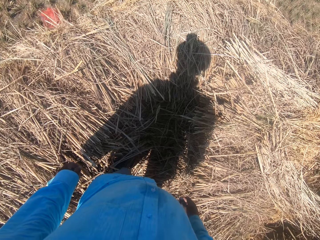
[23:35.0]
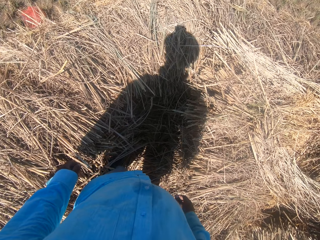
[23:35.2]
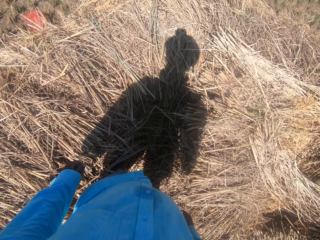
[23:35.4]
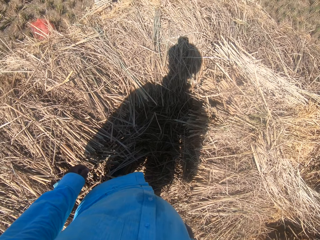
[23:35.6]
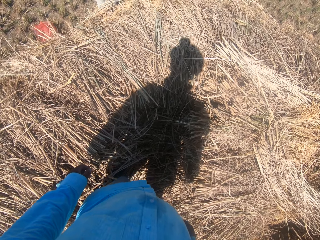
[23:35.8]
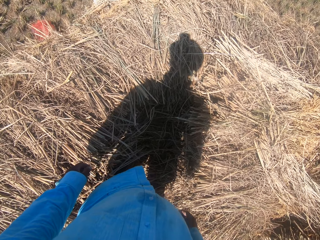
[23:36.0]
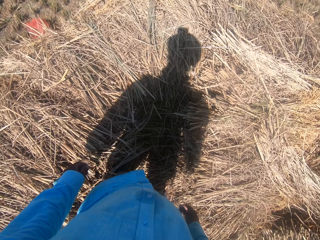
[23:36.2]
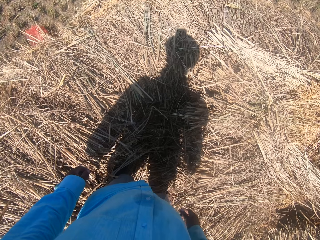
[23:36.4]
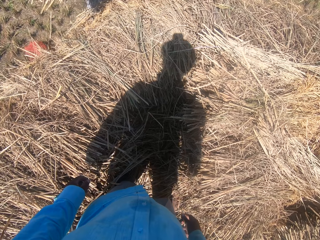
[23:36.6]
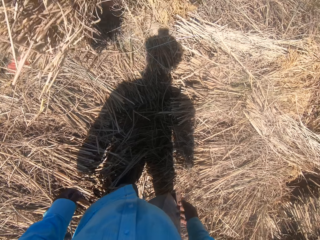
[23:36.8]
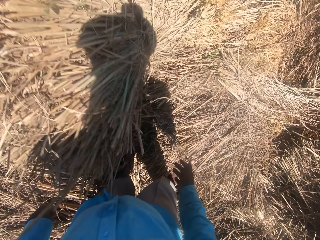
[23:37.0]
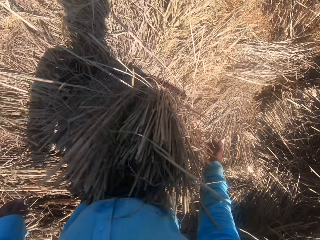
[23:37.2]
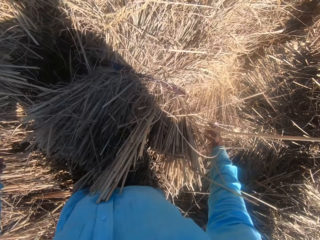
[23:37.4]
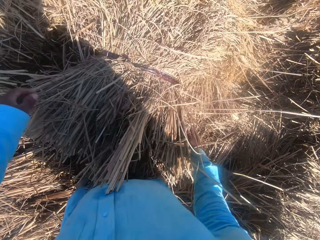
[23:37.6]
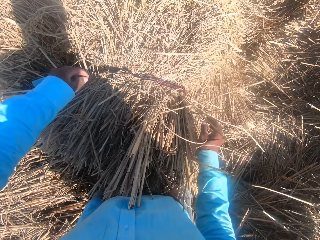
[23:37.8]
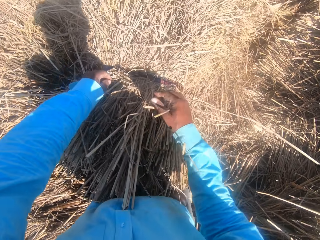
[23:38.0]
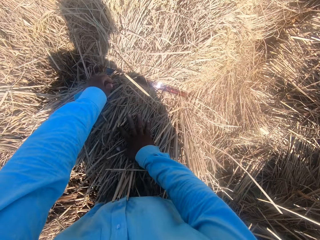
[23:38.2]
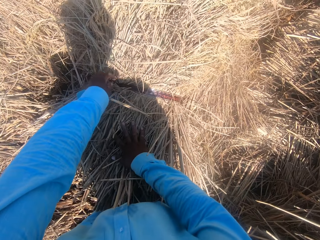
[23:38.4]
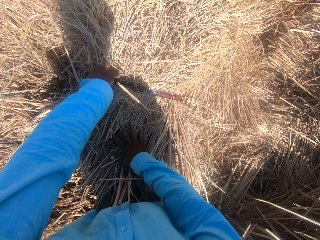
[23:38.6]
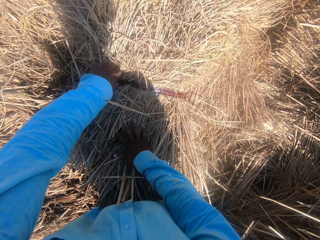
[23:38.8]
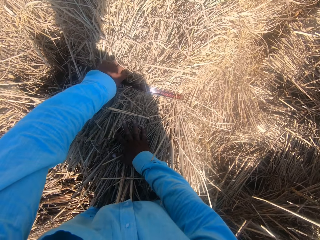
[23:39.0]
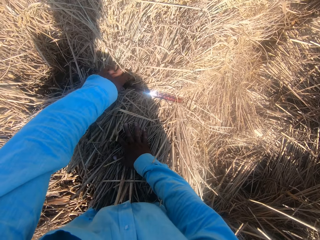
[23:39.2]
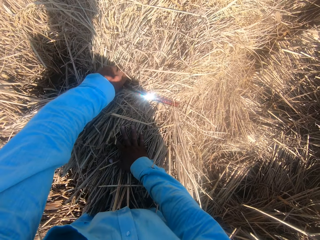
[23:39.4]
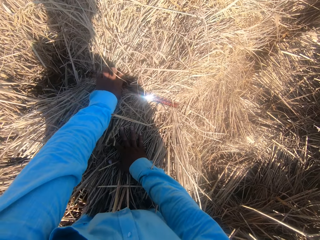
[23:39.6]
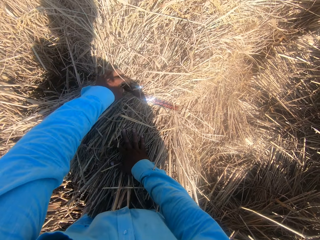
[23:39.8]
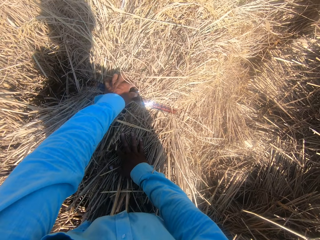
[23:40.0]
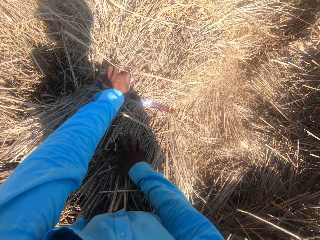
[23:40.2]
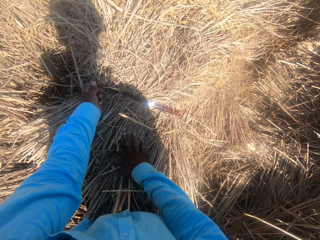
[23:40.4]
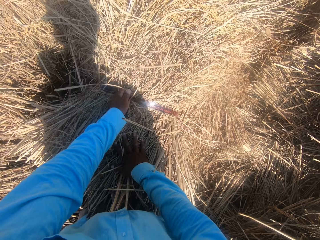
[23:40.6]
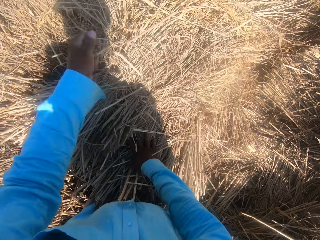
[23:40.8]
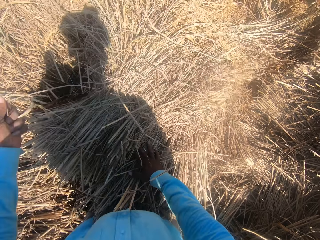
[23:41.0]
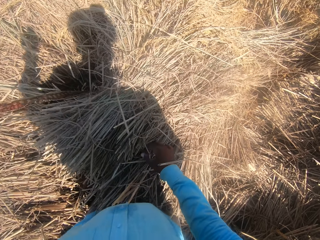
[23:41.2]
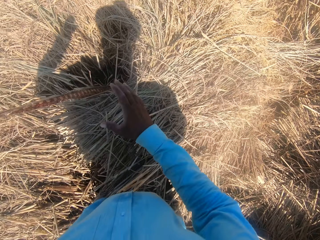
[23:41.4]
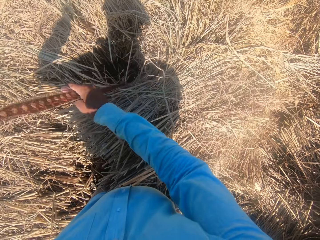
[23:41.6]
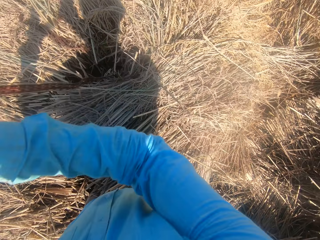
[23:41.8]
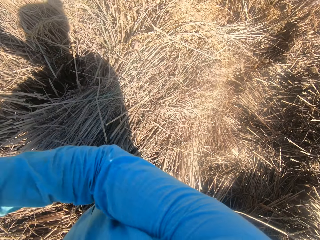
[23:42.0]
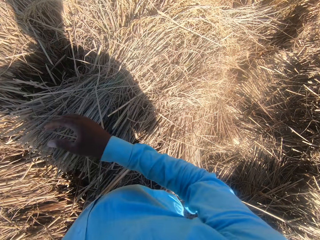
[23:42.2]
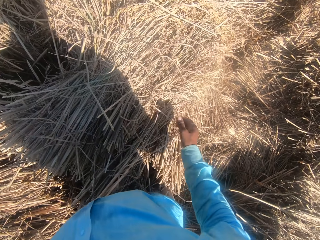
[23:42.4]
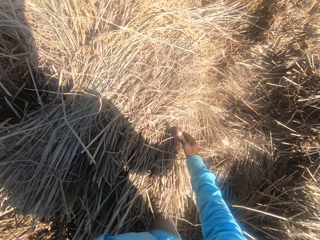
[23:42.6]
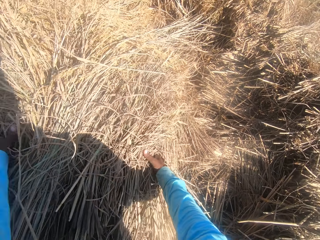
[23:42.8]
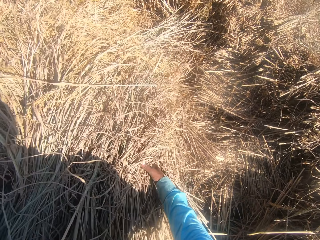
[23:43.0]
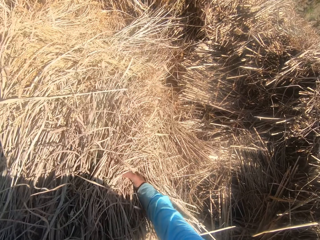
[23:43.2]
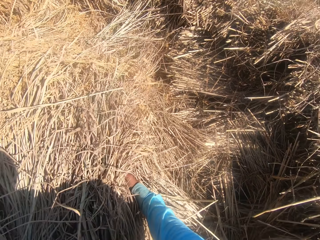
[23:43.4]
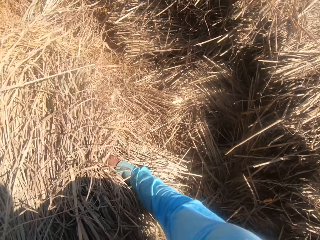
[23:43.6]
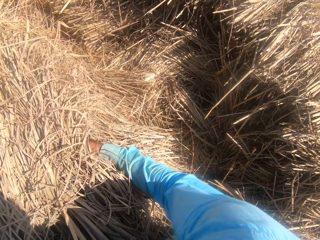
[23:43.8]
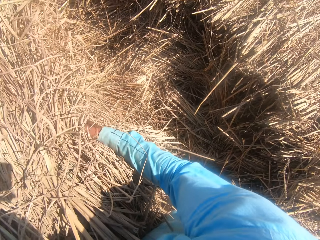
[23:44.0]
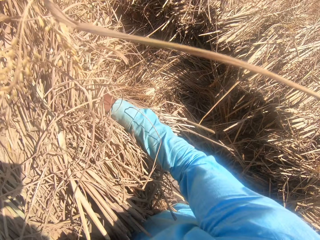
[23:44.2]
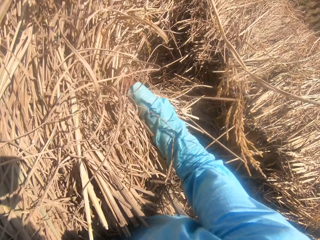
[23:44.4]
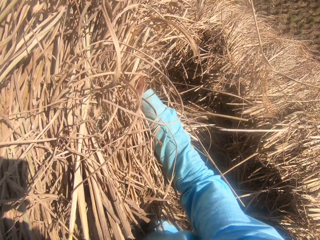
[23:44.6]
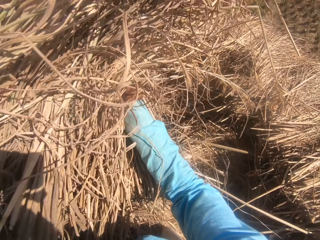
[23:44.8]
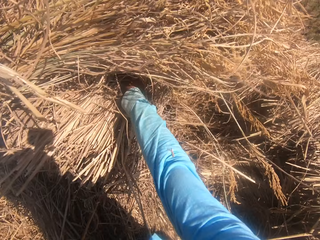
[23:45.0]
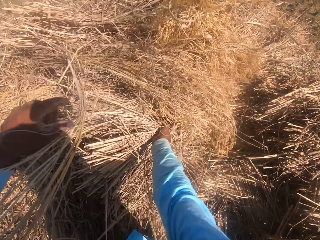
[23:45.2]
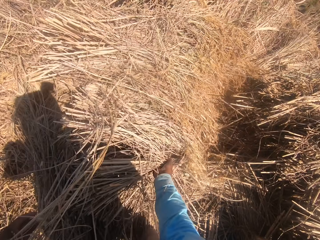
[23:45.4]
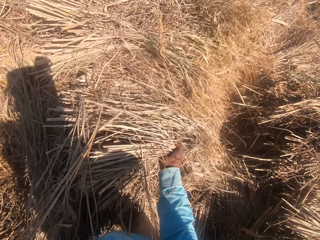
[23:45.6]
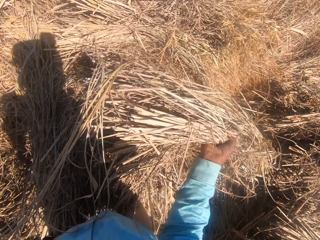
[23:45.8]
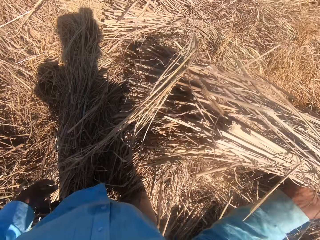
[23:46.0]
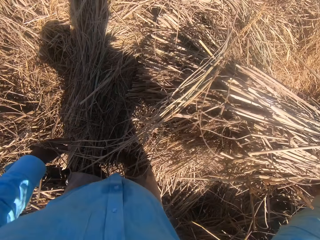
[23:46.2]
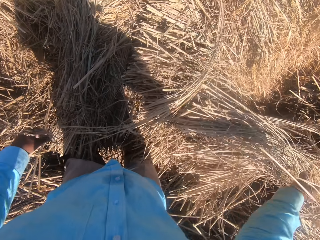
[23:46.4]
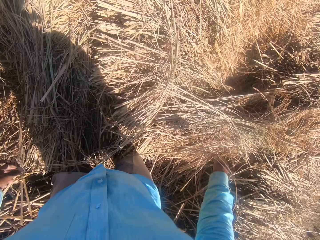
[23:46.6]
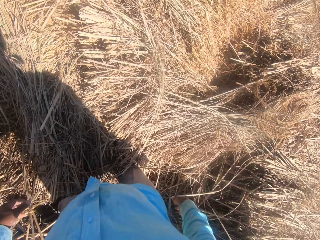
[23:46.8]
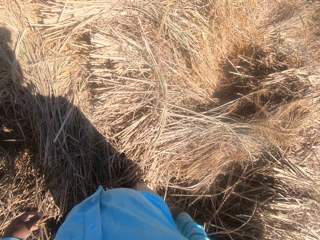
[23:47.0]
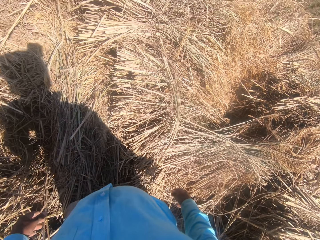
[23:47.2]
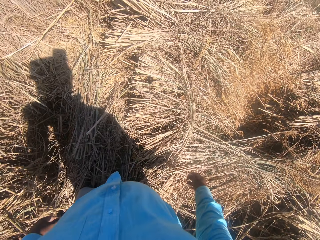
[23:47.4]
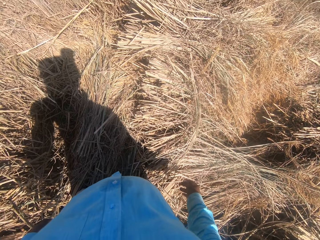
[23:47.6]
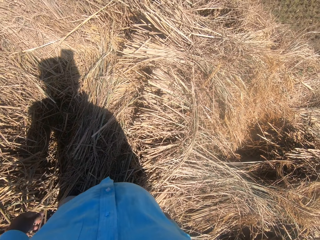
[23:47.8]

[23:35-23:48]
The camera wearer turns around. A man throws the dried grass. The camera wearer loosens the rope on the straw grass with his left hand. He moves the rope in his hands. He moves the straw grass on the floor with his hands. He spreads the dried grass.

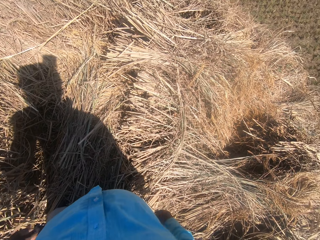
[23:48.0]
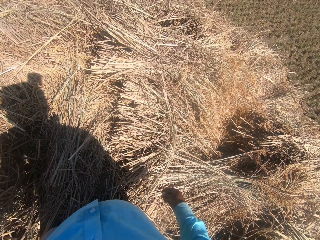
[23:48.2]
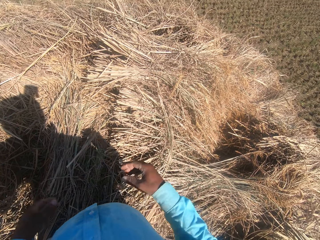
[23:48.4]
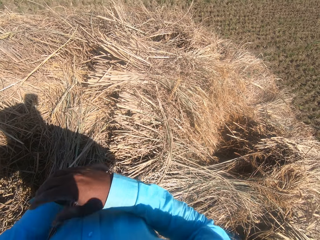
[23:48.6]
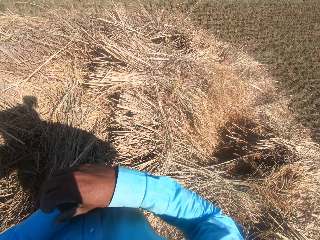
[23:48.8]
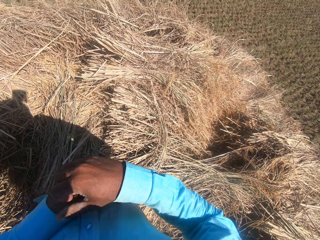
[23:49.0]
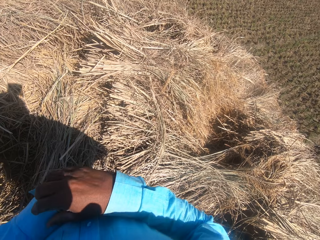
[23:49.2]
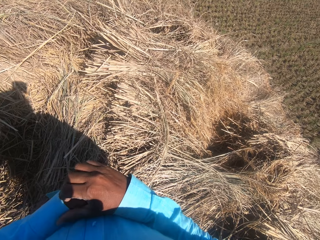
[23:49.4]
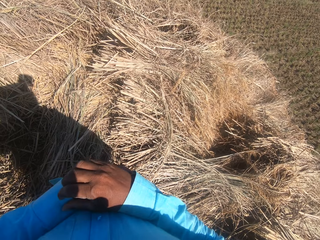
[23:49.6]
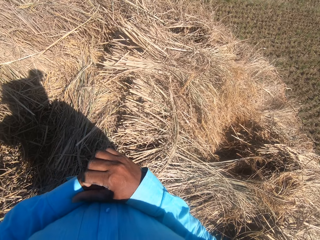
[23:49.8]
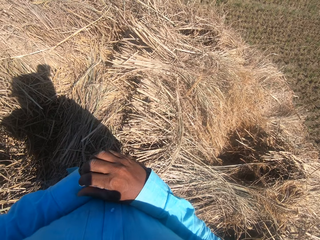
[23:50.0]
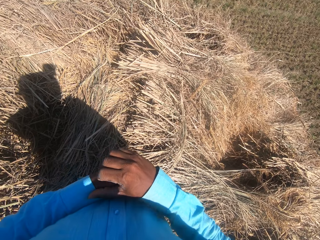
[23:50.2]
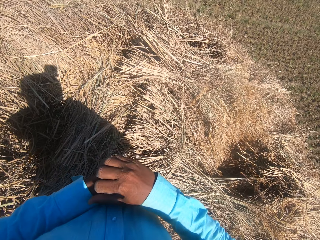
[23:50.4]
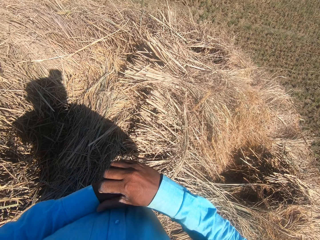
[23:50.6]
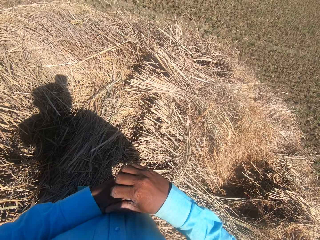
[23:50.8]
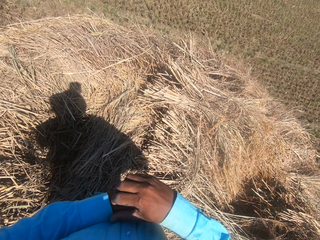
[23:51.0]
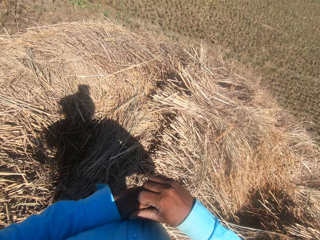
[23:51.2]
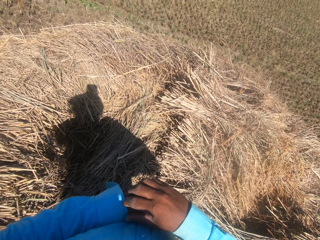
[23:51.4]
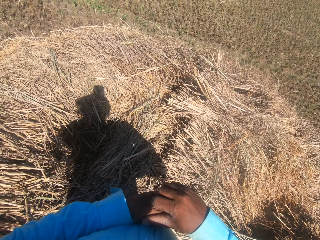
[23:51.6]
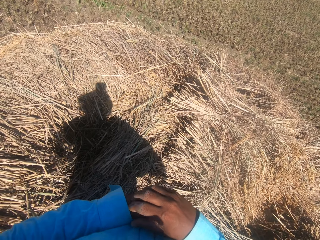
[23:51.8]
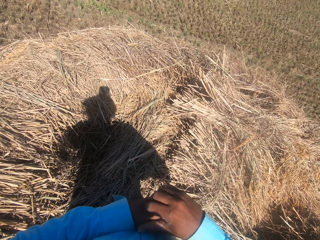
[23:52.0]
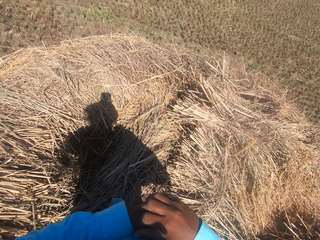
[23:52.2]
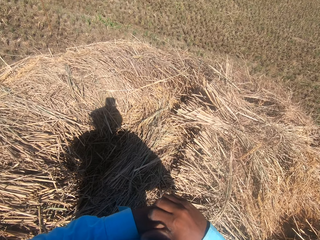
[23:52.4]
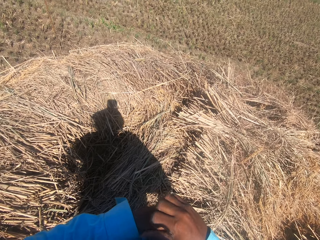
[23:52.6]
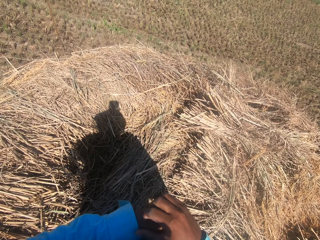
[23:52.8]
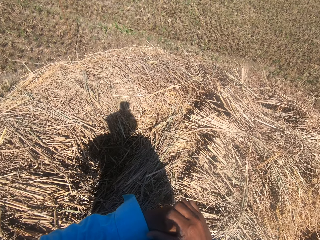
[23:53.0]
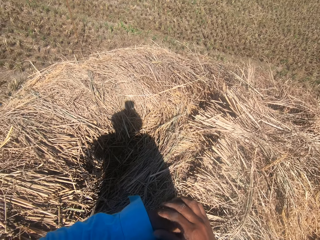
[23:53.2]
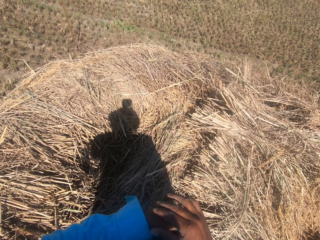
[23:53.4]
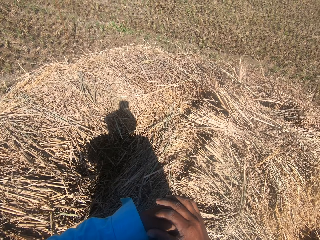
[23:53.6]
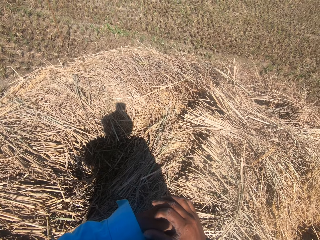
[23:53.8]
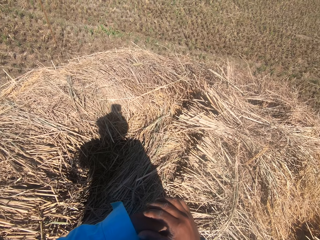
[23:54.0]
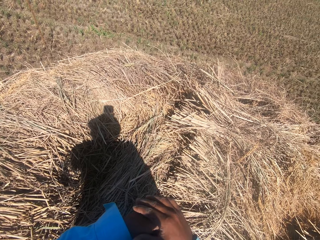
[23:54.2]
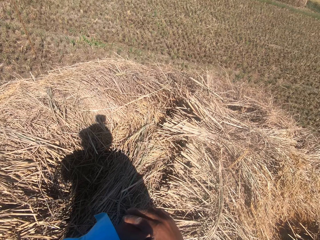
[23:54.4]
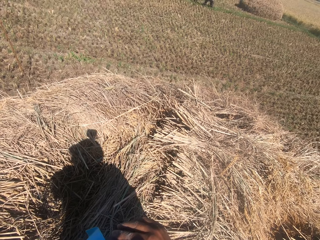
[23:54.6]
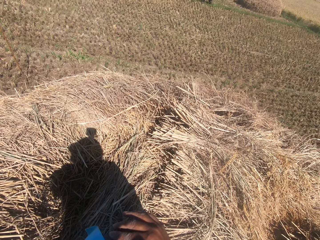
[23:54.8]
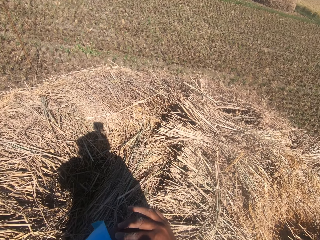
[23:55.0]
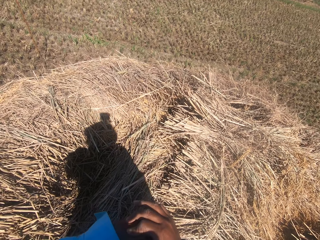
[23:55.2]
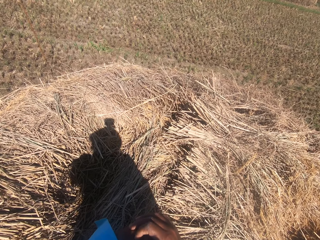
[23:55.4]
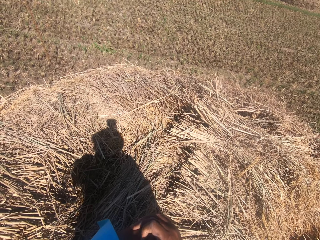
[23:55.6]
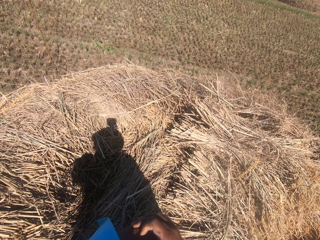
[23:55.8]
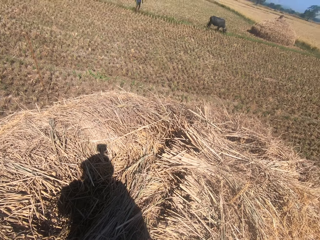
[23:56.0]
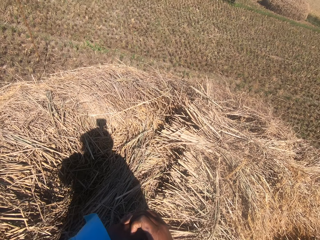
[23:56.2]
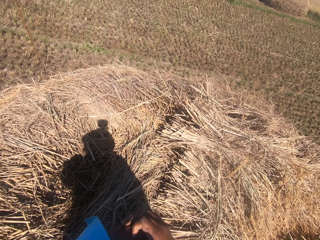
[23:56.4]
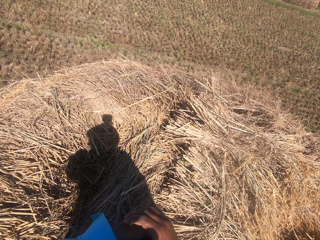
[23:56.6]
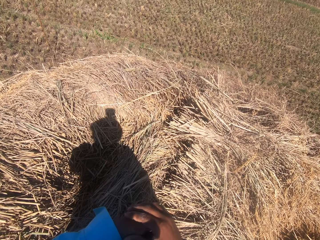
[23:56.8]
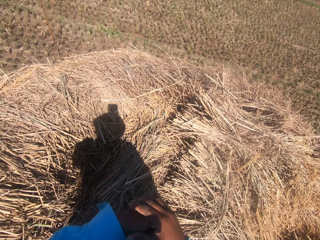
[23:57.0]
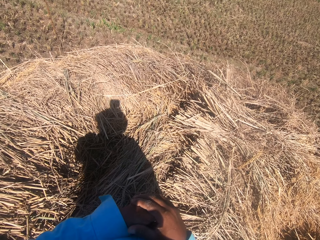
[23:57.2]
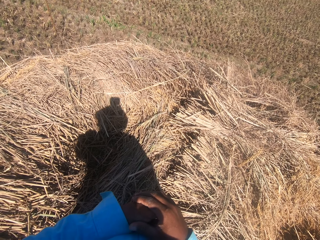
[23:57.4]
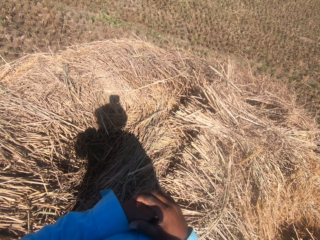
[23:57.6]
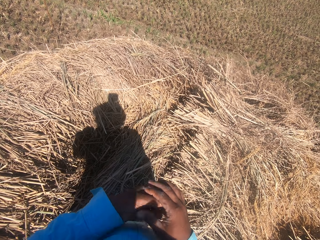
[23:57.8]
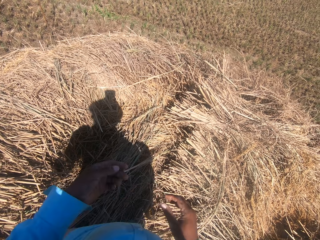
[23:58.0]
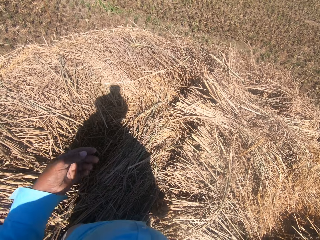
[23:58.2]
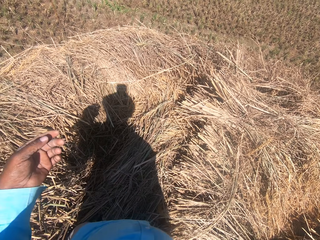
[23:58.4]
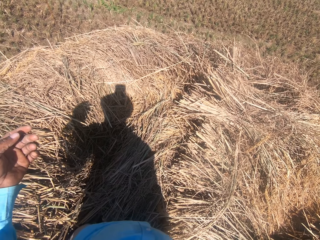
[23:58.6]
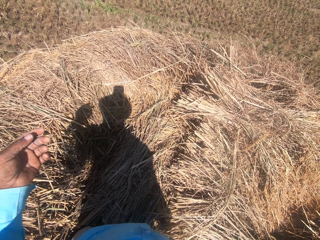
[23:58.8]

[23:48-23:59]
The camera wearer rubs his left hand. He scratches his hands.
